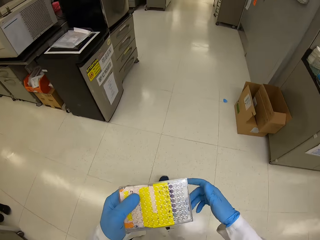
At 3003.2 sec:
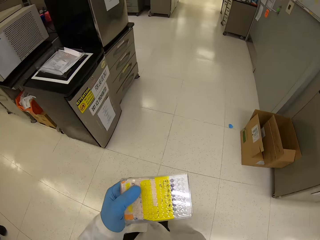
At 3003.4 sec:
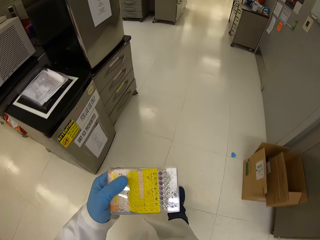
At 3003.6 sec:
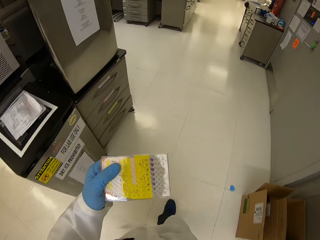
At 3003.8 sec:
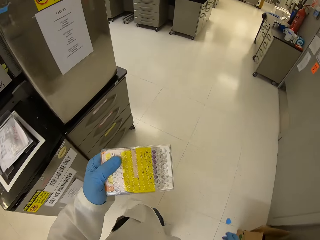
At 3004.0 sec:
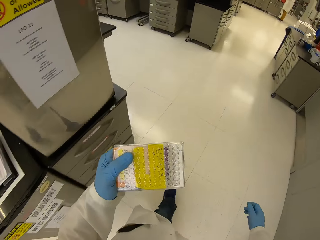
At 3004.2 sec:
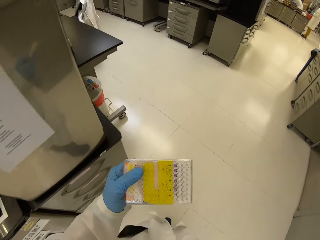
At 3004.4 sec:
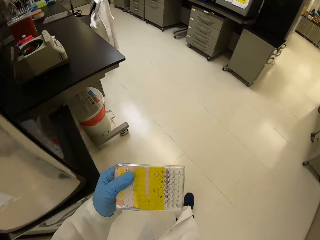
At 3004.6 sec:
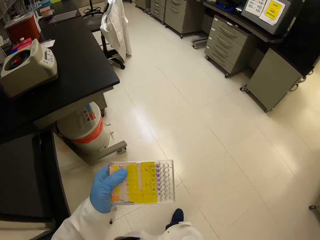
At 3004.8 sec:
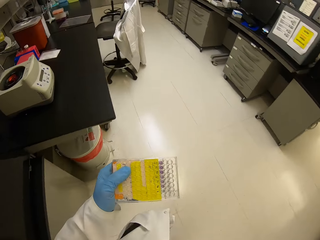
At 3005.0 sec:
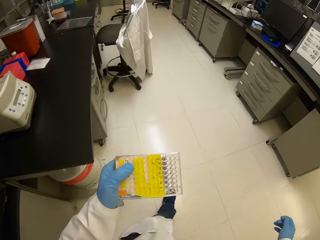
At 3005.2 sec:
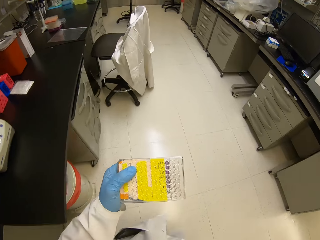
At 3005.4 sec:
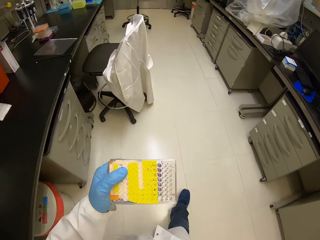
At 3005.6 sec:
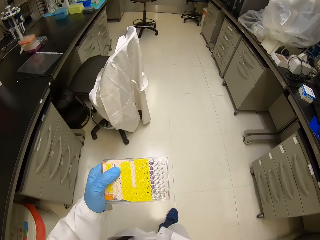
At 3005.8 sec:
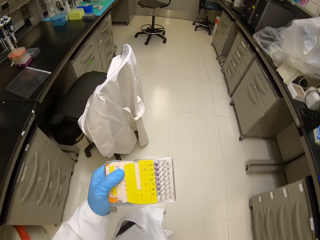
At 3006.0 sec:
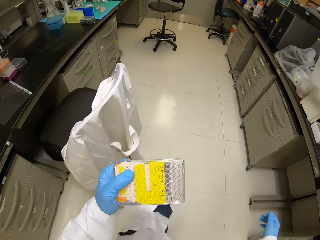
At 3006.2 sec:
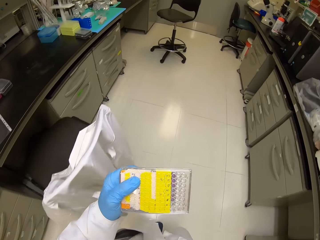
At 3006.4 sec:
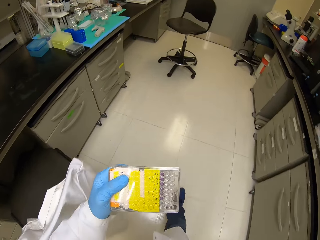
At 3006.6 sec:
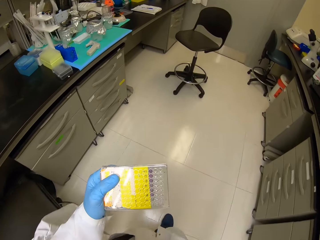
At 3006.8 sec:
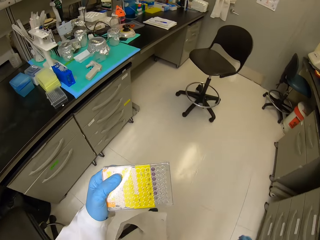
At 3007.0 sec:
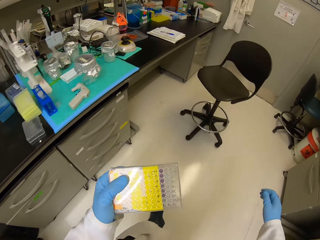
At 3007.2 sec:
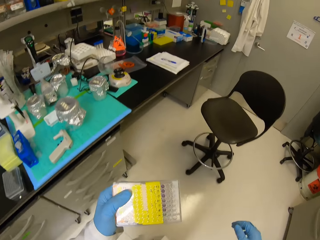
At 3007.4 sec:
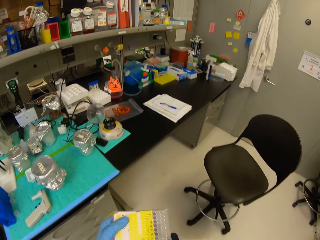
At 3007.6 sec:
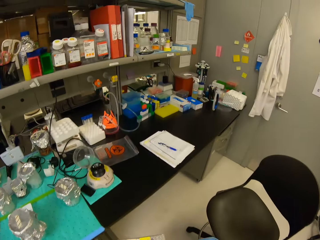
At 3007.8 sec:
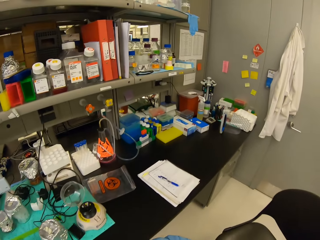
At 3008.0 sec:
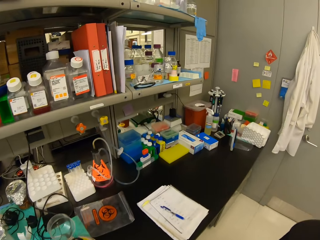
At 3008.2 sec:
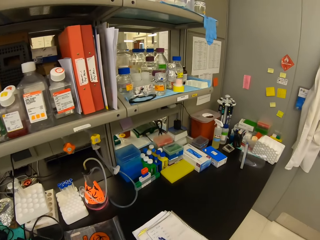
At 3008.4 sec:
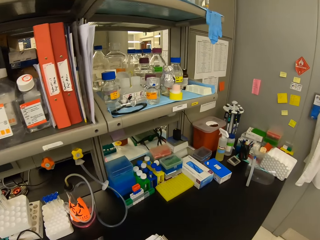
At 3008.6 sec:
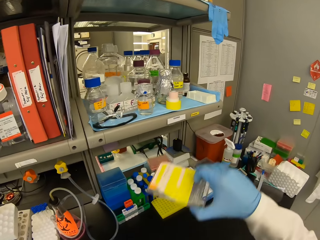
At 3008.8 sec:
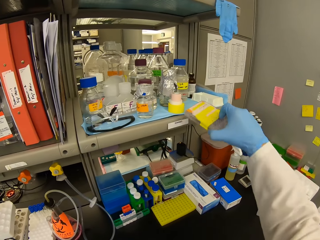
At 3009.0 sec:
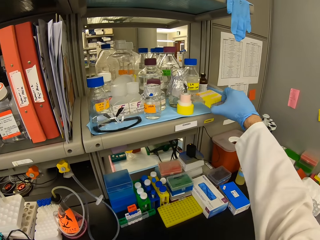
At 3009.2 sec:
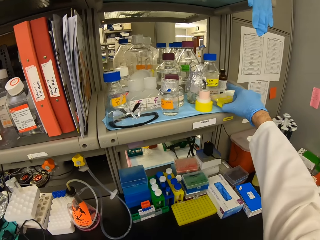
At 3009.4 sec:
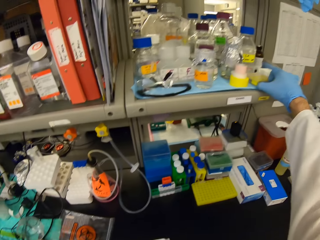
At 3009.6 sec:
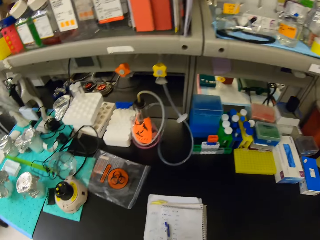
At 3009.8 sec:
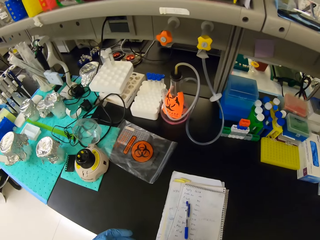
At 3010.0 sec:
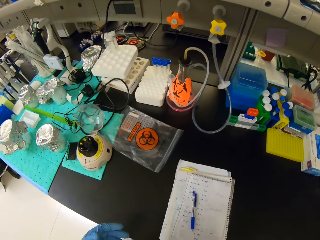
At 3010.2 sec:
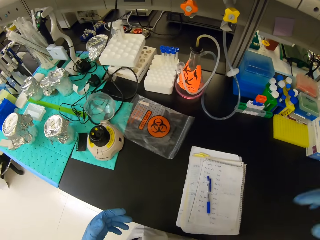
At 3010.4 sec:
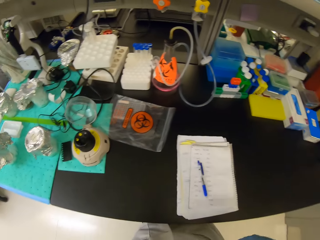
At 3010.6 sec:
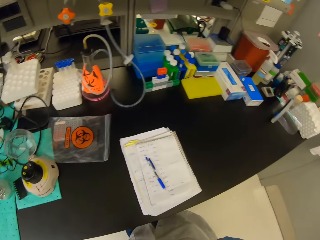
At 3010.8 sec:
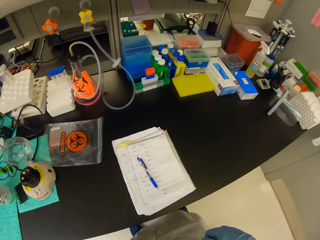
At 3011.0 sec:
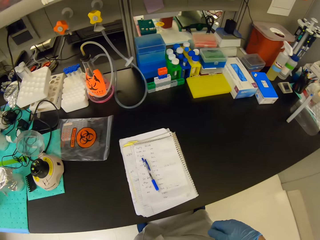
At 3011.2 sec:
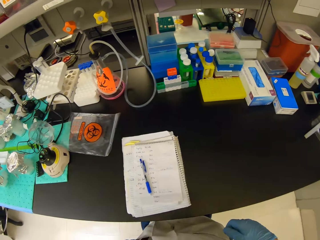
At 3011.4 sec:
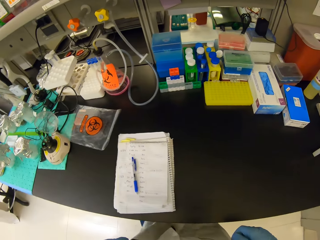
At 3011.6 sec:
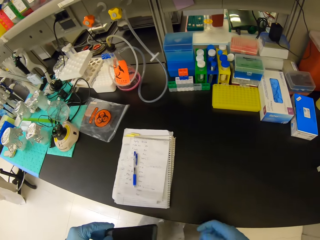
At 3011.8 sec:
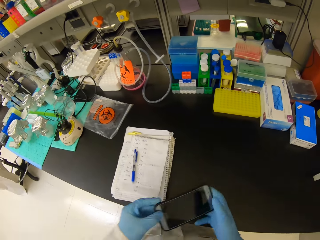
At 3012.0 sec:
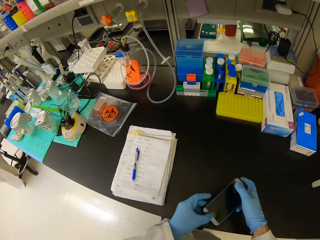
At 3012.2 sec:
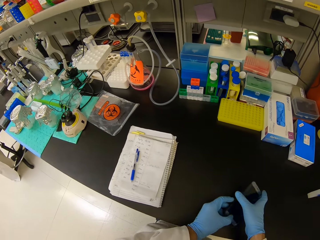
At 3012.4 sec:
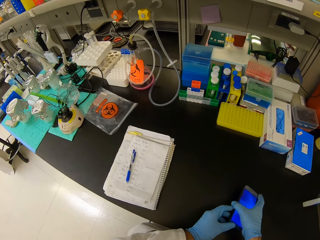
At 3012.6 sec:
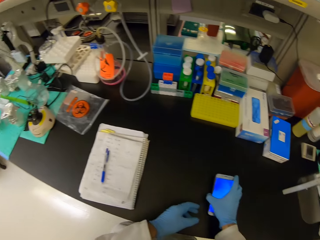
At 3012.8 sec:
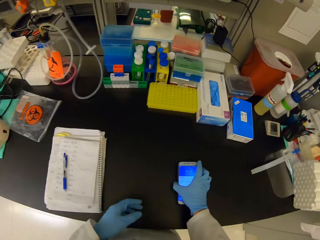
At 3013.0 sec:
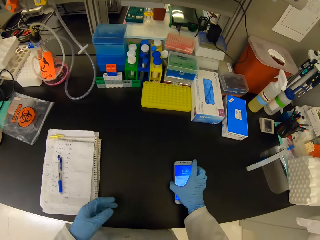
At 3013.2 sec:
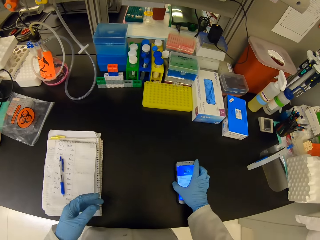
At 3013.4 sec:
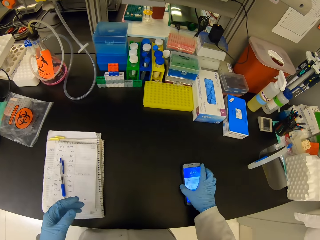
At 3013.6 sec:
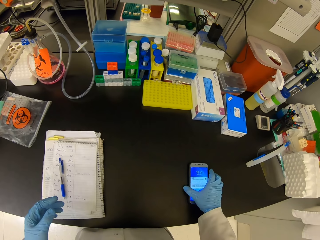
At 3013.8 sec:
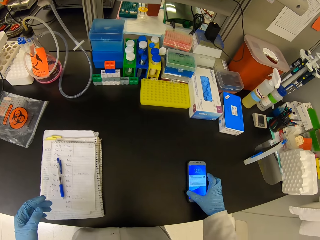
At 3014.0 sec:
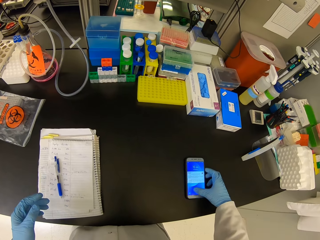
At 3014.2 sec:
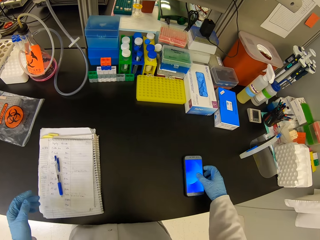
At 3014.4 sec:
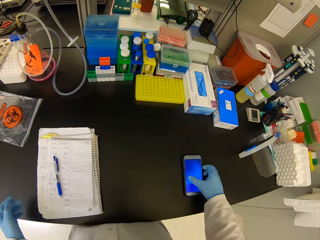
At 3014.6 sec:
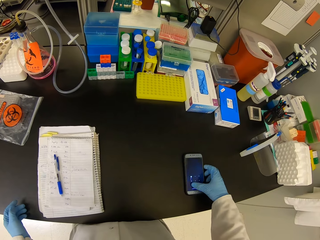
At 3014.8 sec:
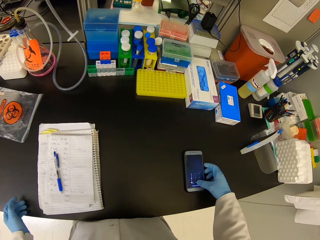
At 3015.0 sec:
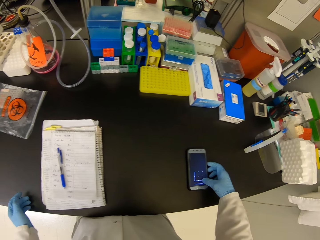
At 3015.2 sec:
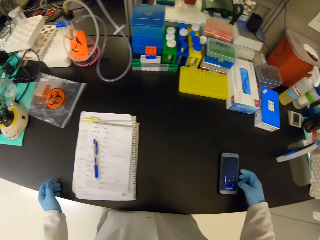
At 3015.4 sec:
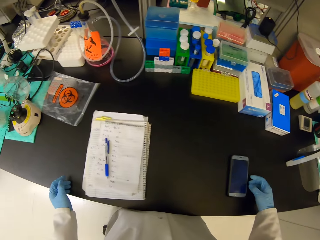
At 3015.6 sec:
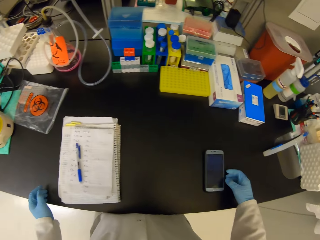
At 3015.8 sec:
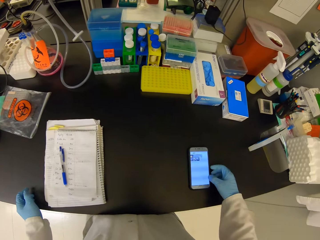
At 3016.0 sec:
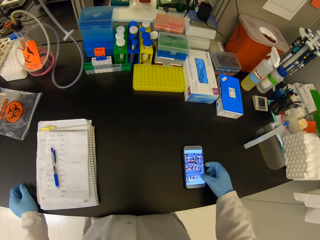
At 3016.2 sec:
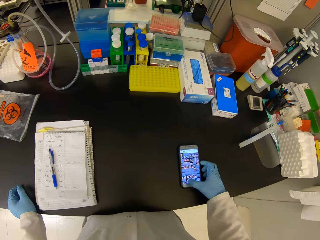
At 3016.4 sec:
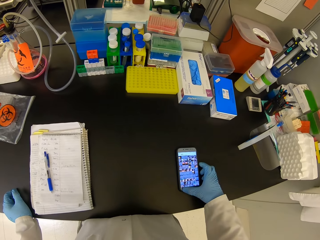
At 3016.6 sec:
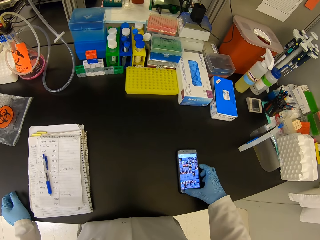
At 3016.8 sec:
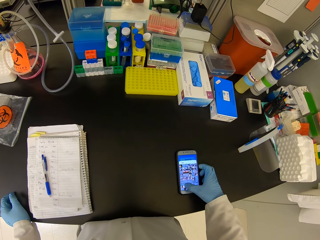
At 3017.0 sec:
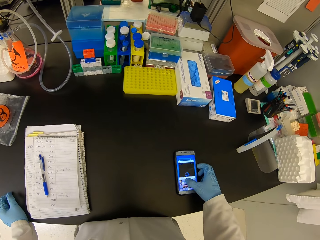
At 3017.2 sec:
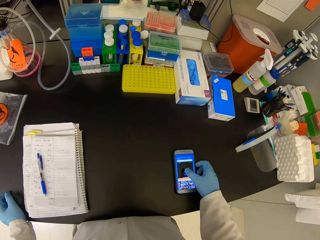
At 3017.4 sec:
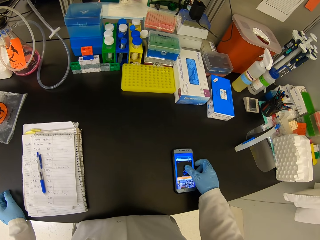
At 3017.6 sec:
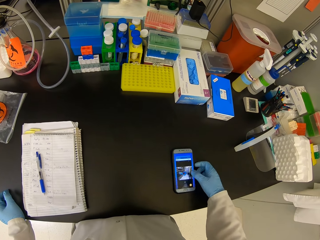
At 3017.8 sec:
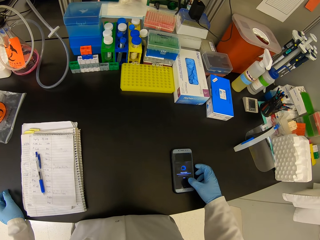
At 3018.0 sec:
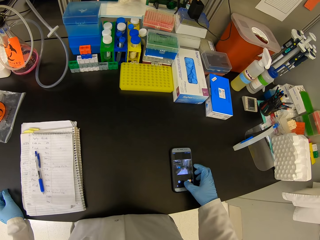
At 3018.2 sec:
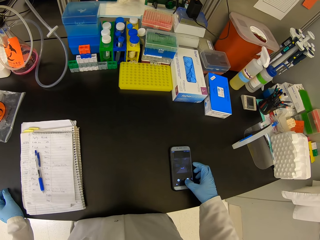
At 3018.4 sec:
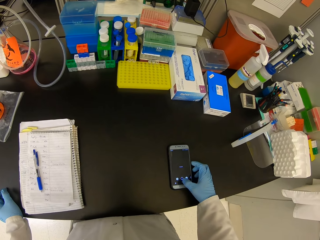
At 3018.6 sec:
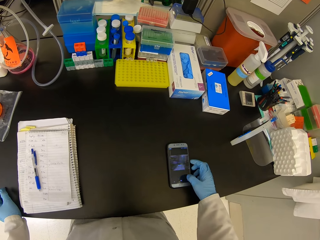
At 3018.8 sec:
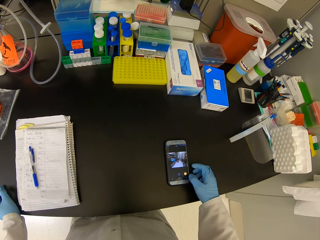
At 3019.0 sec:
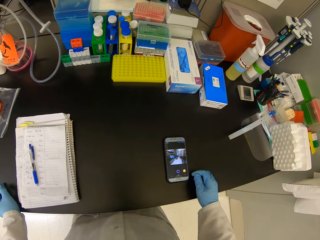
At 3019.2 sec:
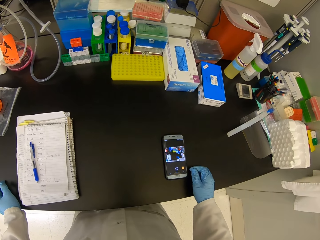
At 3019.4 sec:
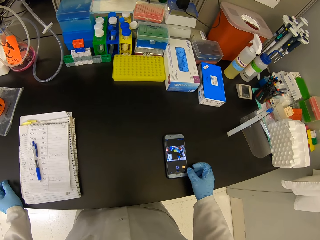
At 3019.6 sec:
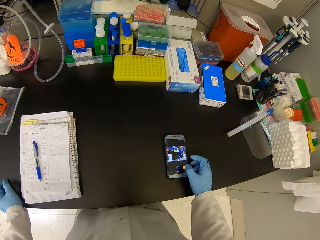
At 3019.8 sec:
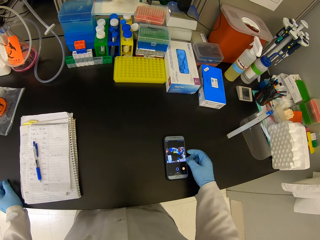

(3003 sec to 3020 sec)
The camera wearer puts the container on a shelf. They take out a smart phone from the pocket. They browse on the smart phone. They put the smart phone on the table, move the smart phone on the table and operate on the smart phone.
